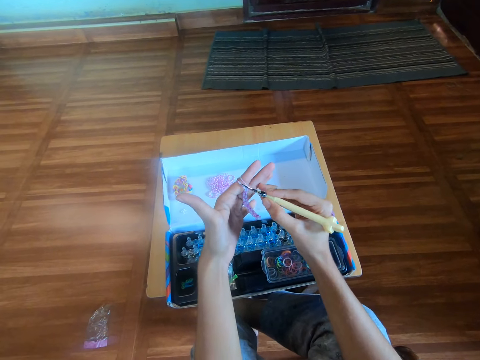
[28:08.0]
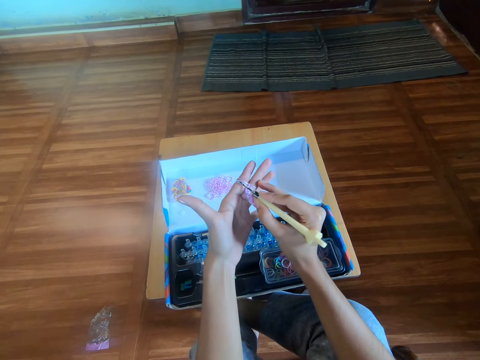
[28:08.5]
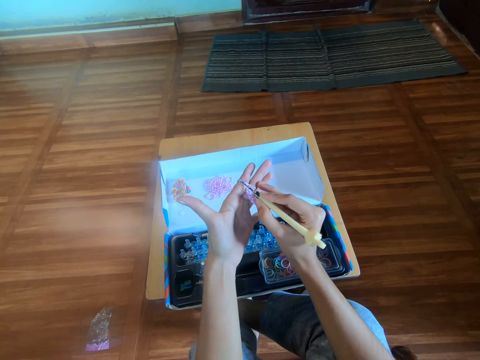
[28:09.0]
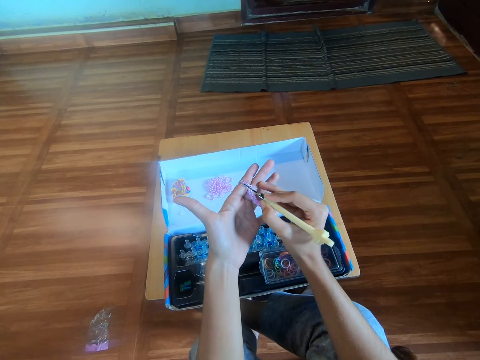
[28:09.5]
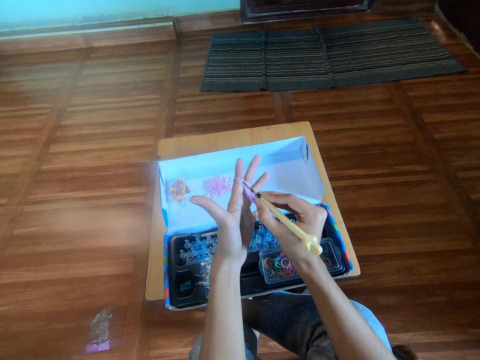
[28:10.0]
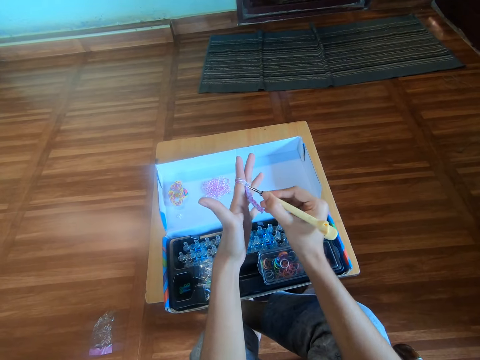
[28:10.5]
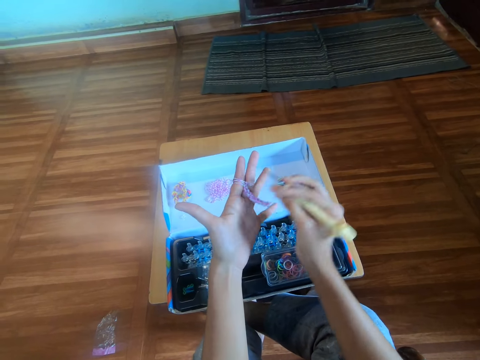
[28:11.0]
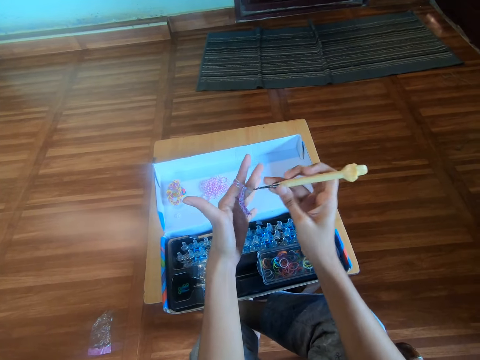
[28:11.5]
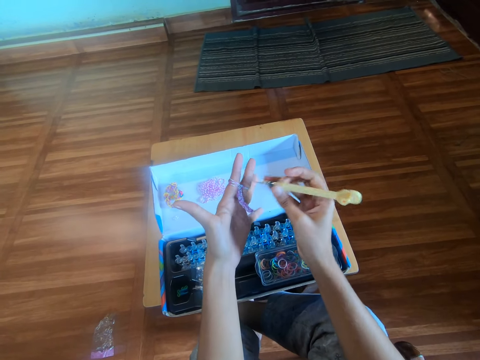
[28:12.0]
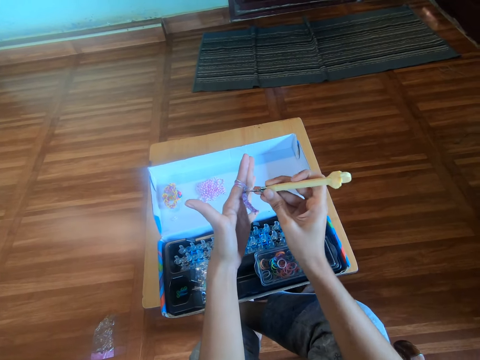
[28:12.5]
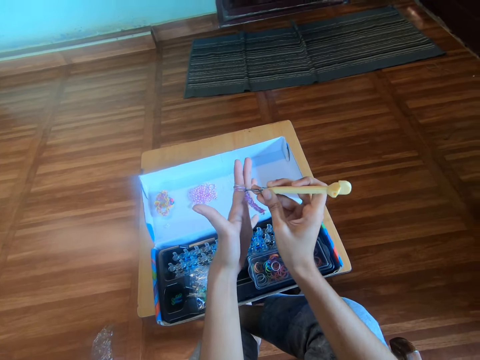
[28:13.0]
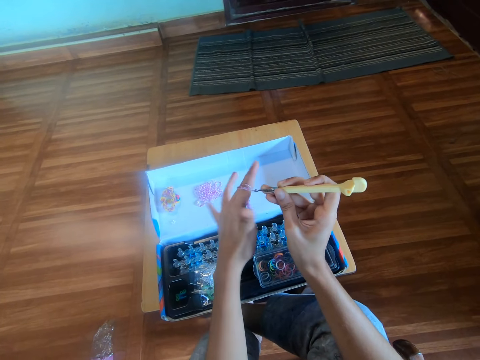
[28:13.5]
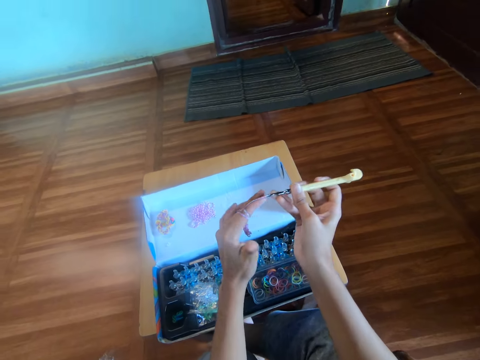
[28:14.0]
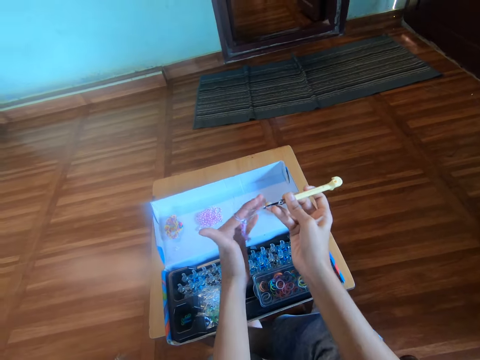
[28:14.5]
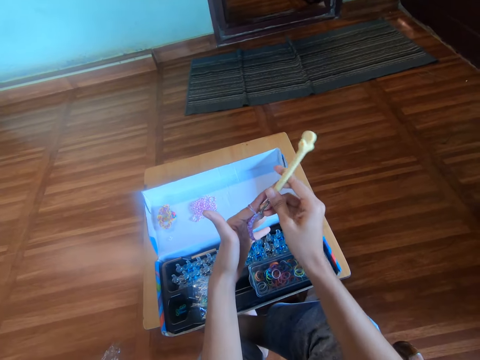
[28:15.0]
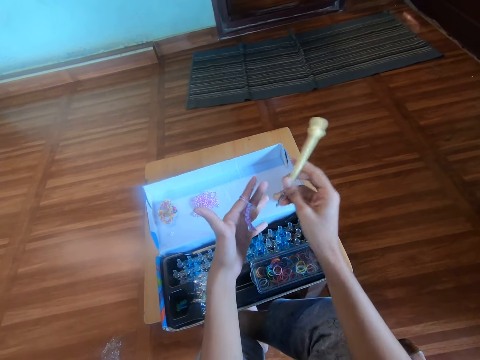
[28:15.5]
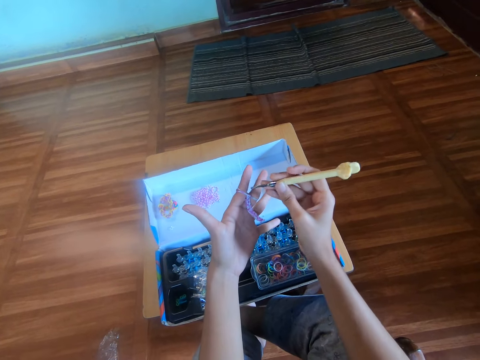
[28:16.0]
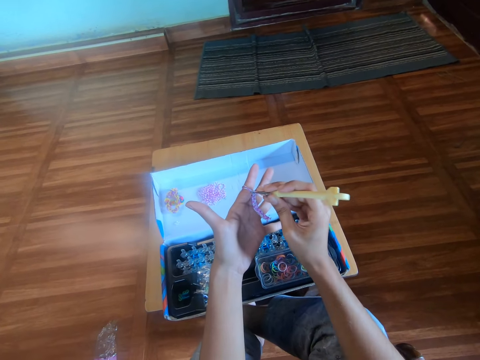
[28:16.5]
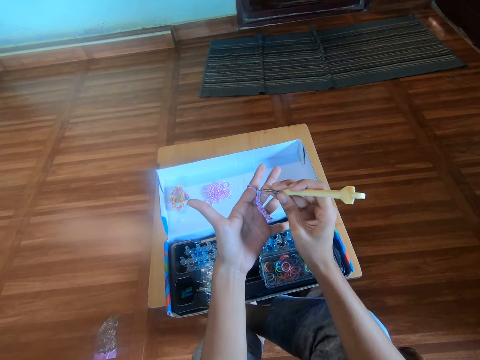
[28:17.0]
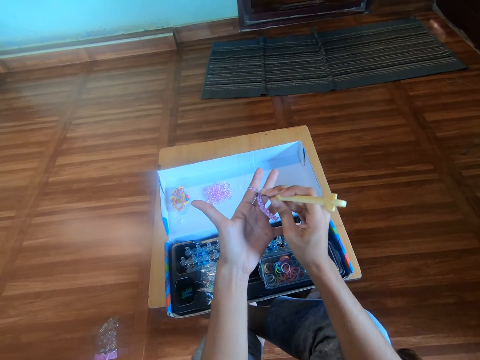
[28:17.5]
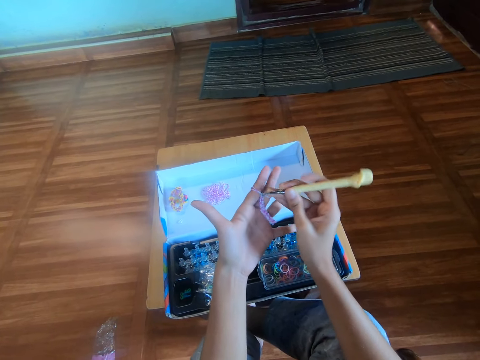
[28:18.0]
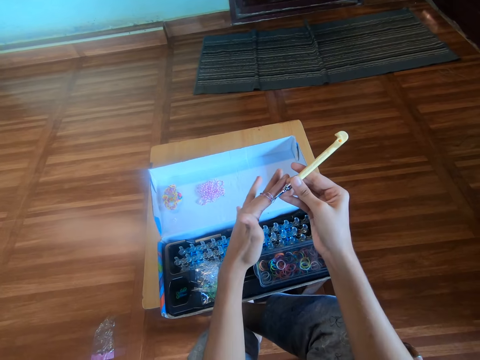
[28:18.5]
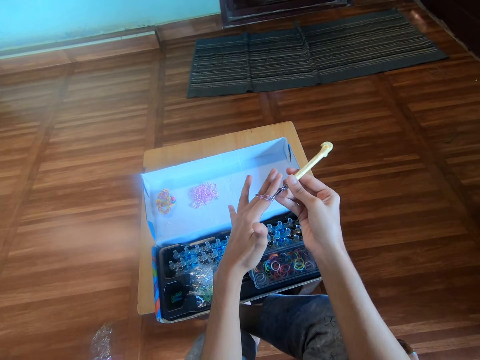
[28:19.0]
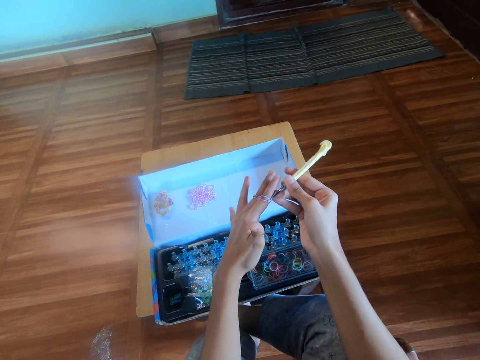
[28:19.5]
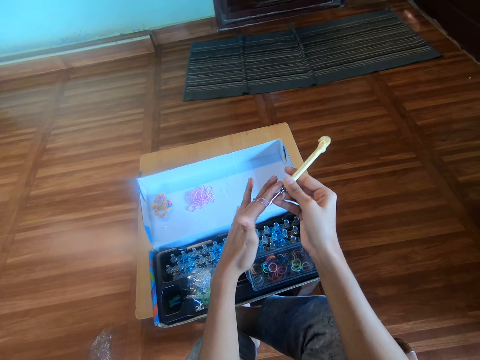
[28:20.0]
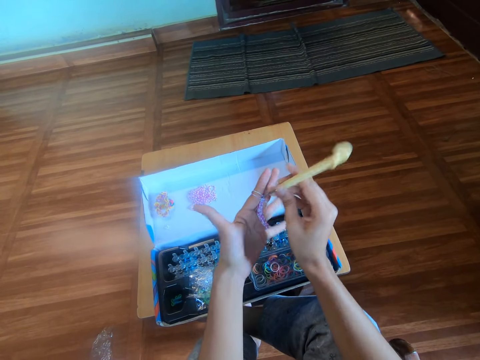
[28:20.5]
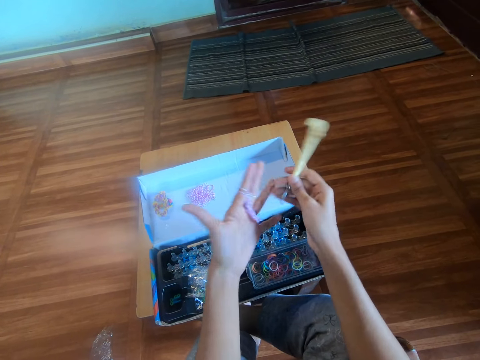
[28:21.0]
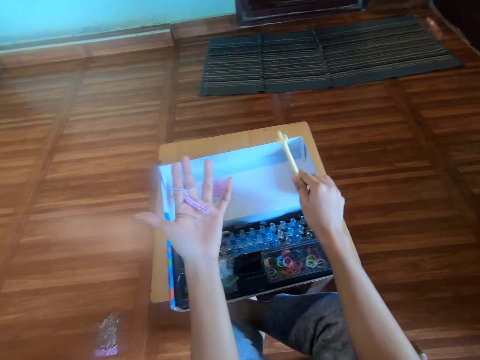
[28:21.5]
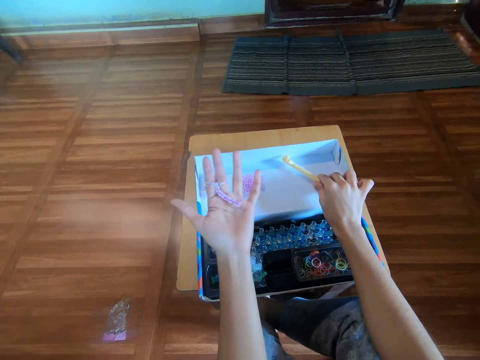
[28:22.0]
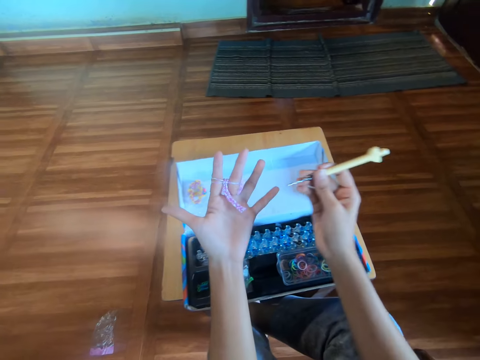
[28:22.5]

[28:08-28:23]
The camera wearer adjusts the mini rubber bands in her left fingers with the crochet hook in her right hand. She knits the rubber band with the crochet hook.

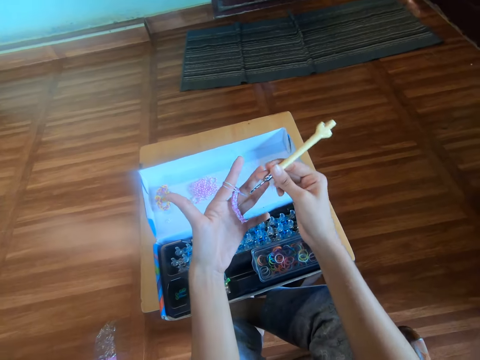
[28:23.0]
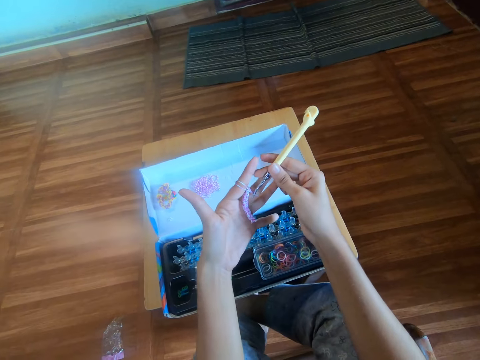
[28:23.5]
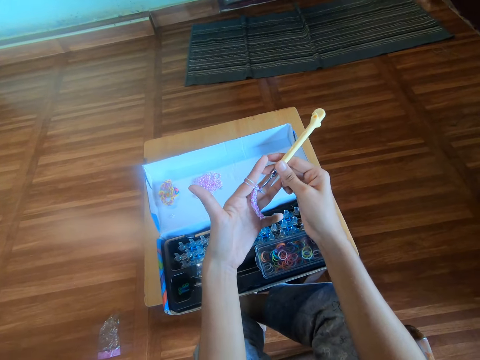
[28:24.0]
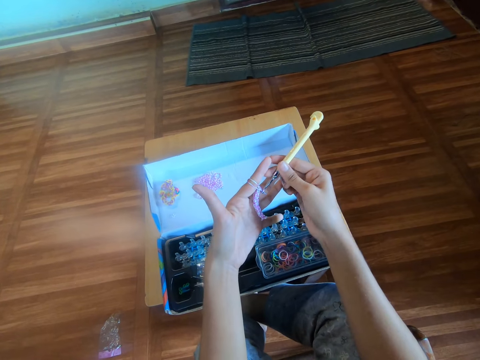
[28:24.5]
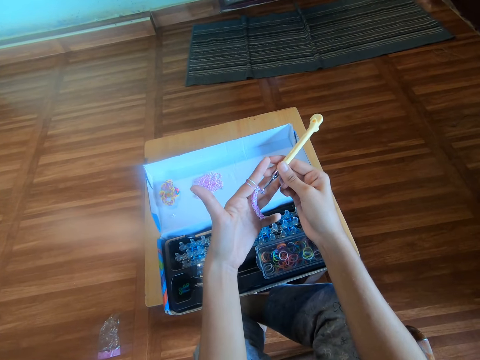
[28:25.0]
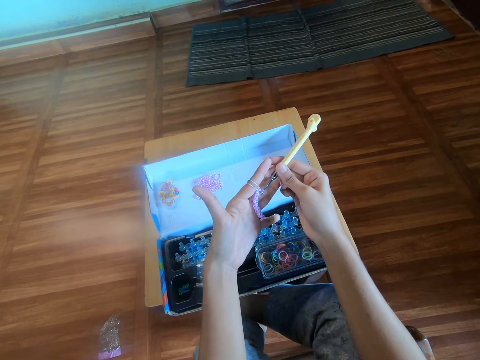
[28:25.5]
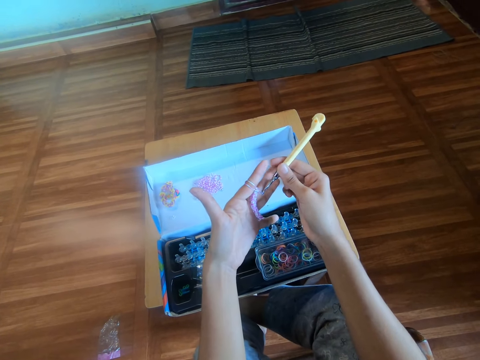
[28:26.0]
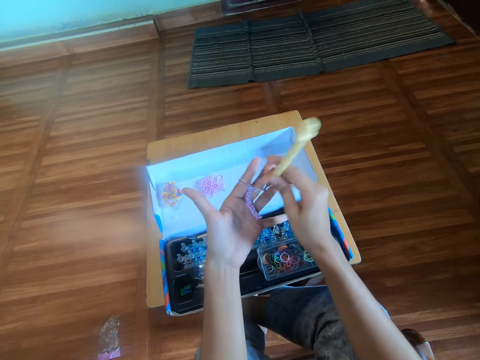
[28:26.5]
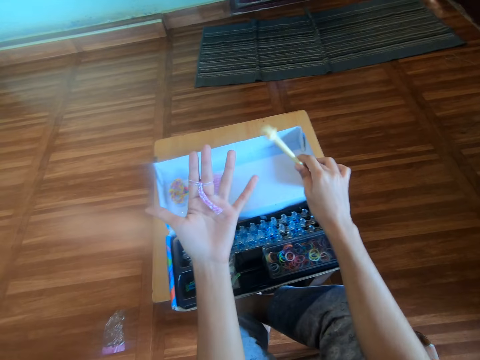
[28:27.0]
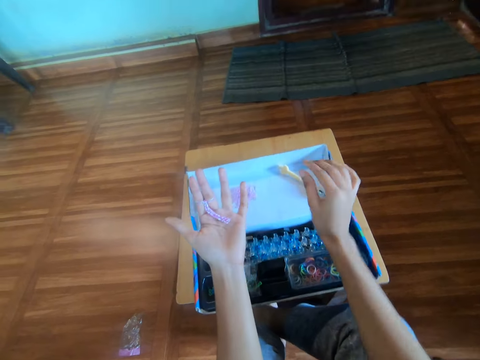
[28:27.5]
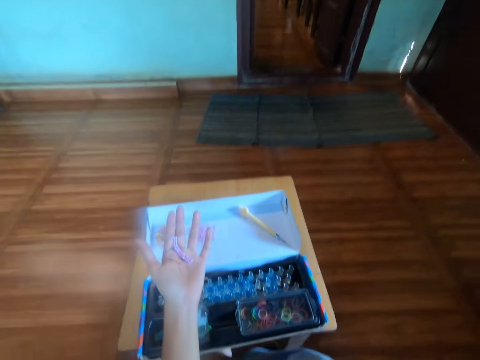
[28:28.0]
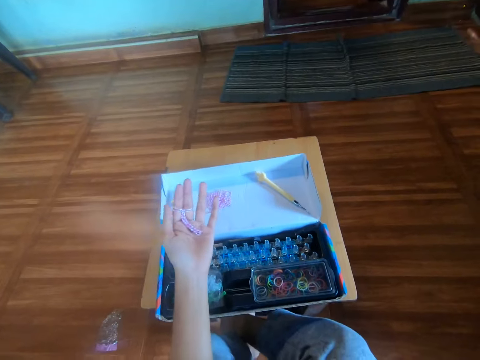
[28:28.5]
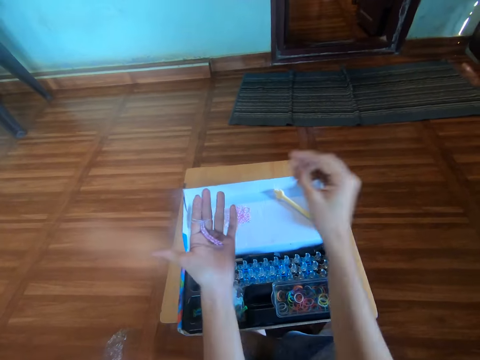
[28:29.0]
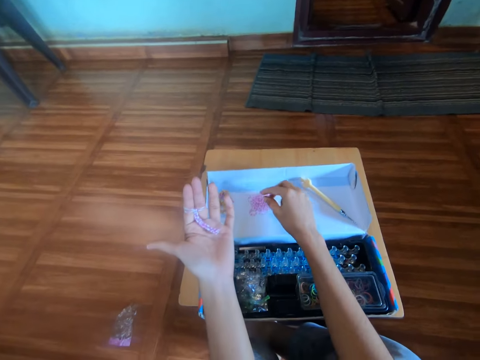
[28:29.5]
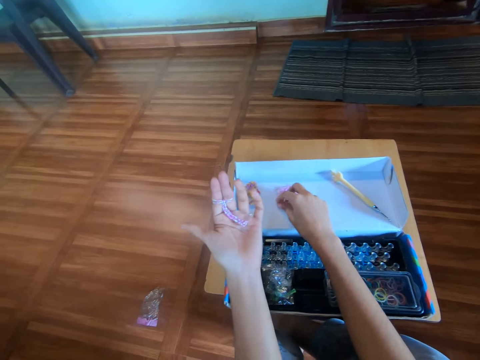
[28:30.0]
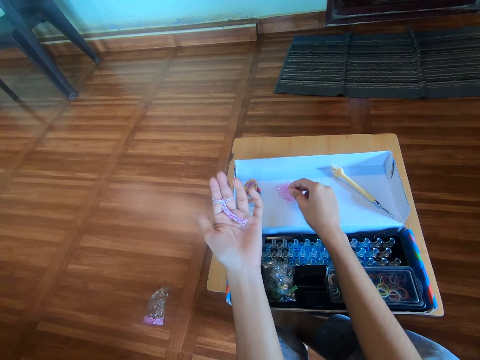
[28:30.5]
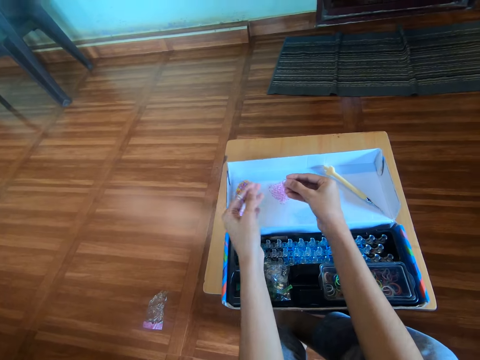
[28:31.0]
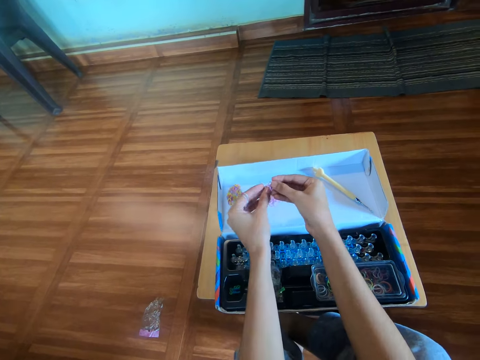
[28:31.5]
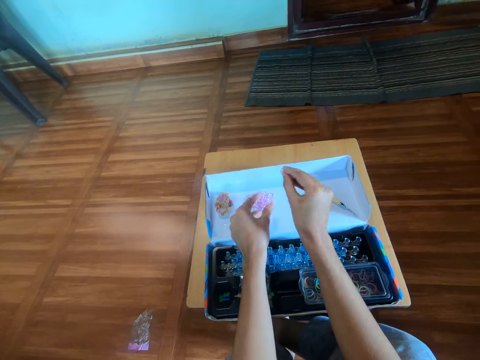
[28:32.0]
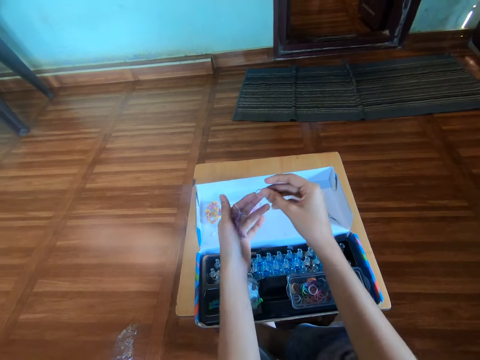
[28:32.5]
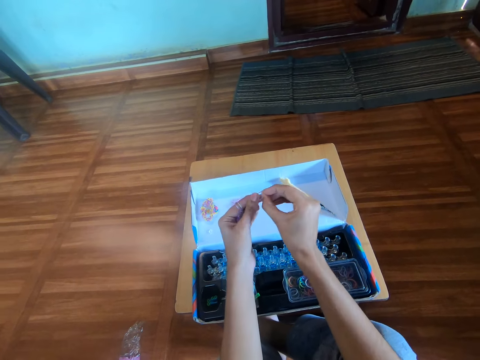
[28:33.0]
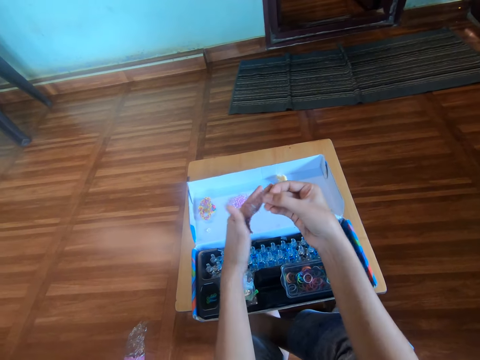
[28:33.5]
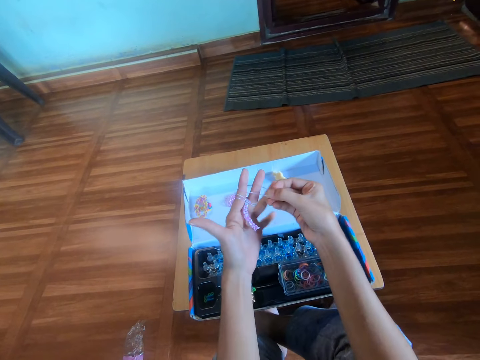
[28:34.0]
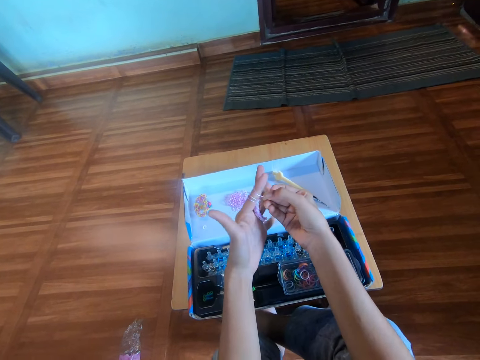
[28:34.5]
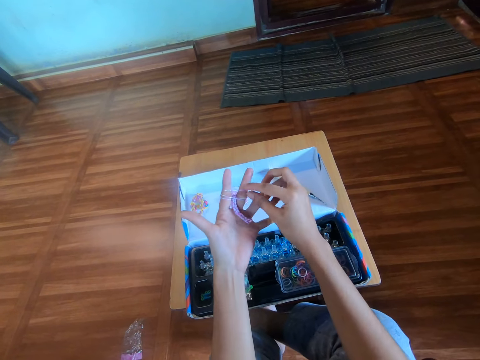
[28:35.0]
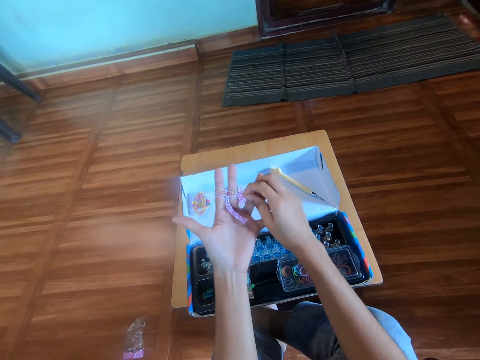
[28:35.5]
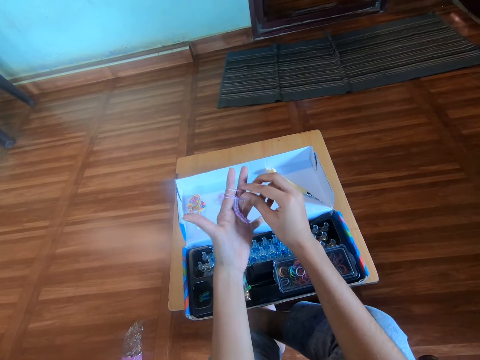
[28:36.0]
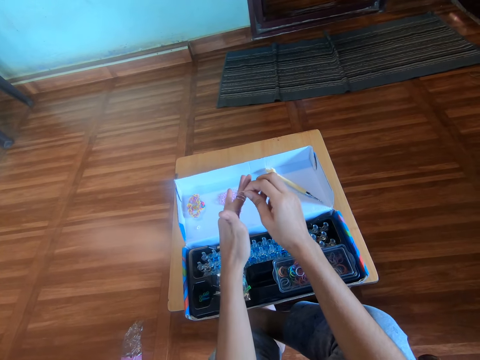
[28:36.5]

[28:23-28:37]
The camera wearer drops the crochet hook on the box with her right hand. She touches her mouth with her right hand. She picks another mini rubber band from the box with her right hand. She puts a fifth mini rubber band in her left fingers, in the index and middle finger.
